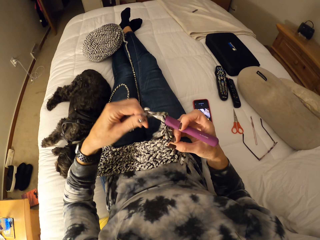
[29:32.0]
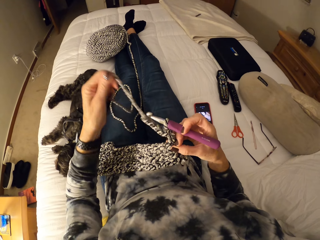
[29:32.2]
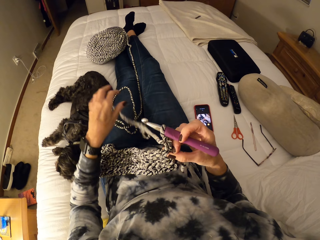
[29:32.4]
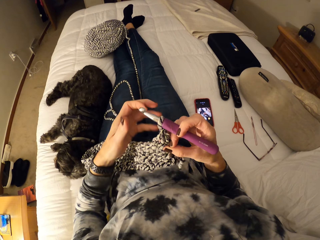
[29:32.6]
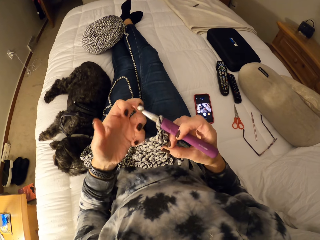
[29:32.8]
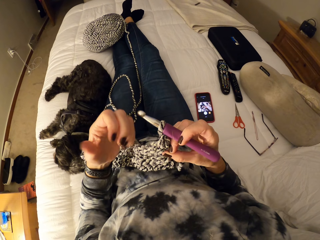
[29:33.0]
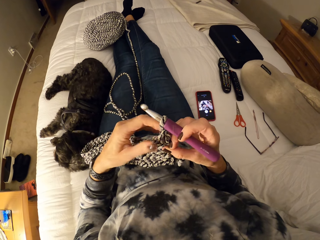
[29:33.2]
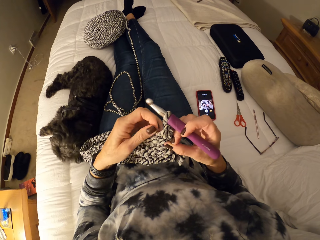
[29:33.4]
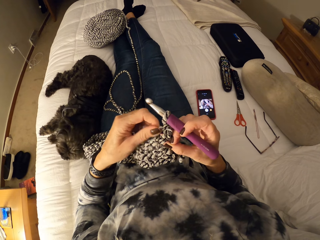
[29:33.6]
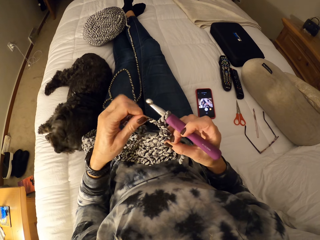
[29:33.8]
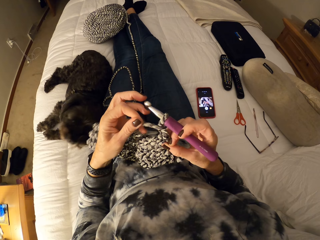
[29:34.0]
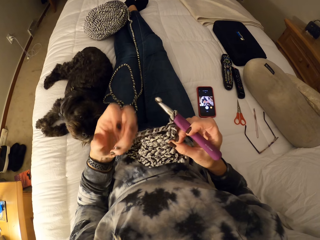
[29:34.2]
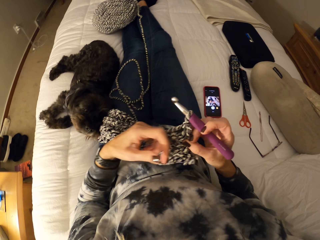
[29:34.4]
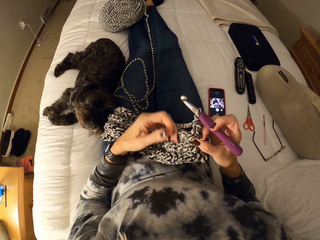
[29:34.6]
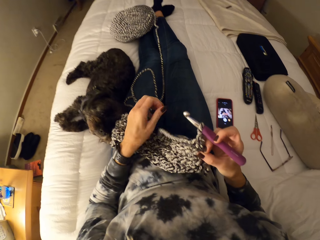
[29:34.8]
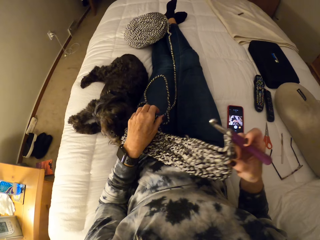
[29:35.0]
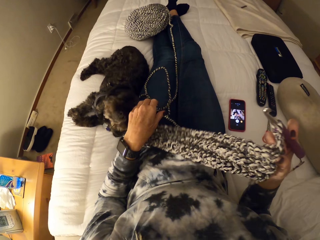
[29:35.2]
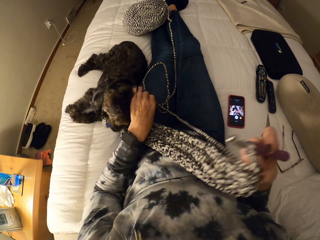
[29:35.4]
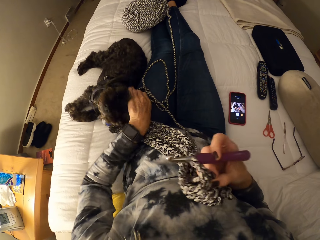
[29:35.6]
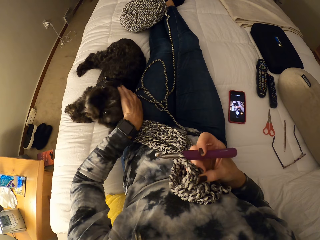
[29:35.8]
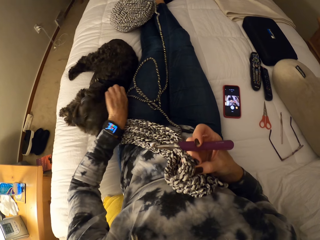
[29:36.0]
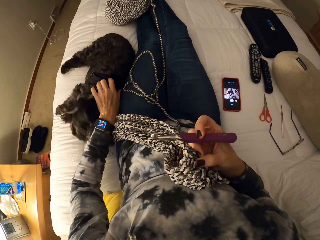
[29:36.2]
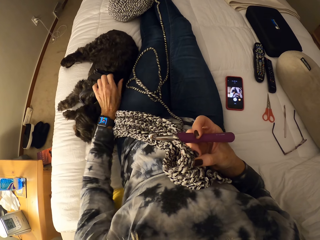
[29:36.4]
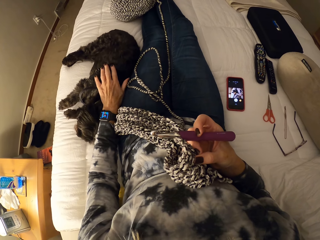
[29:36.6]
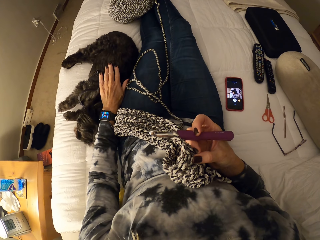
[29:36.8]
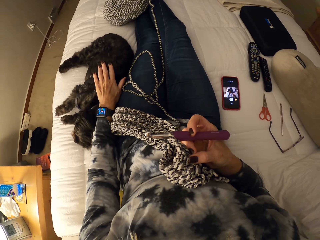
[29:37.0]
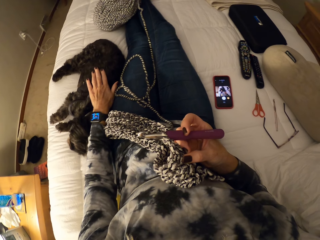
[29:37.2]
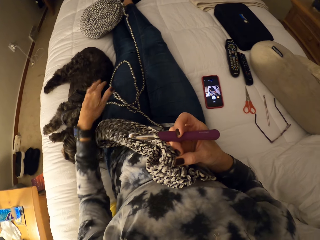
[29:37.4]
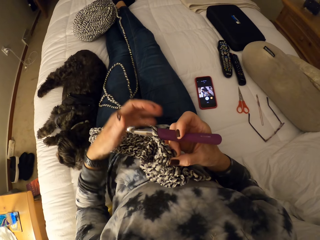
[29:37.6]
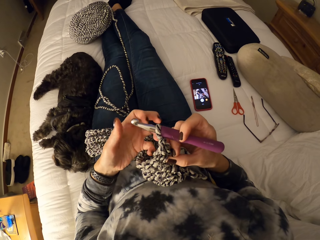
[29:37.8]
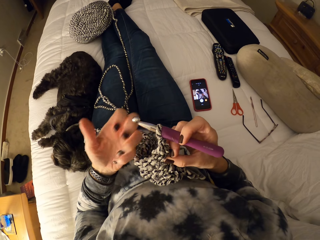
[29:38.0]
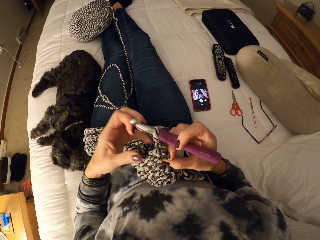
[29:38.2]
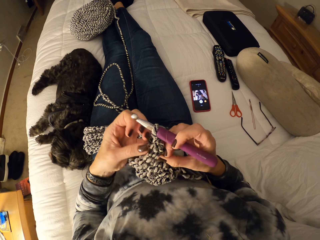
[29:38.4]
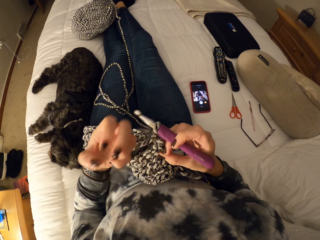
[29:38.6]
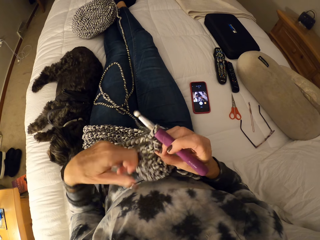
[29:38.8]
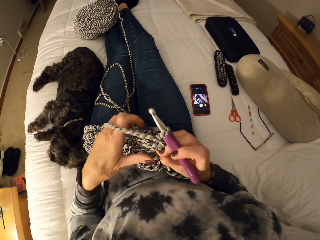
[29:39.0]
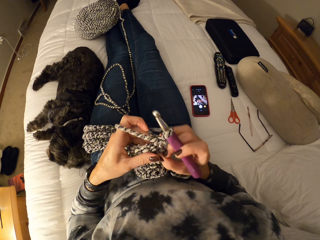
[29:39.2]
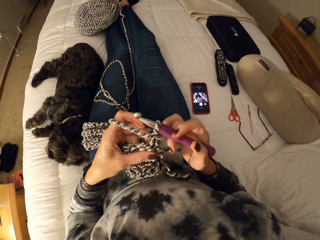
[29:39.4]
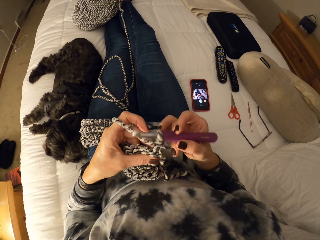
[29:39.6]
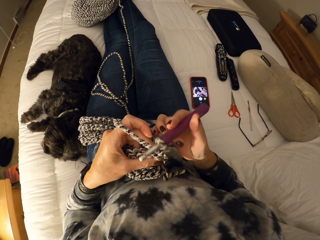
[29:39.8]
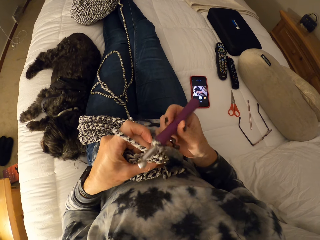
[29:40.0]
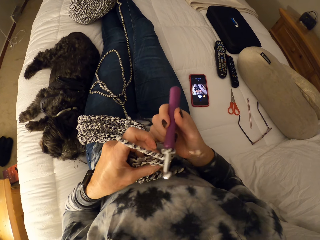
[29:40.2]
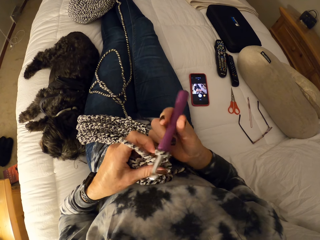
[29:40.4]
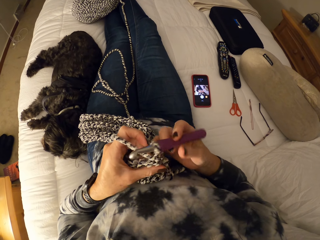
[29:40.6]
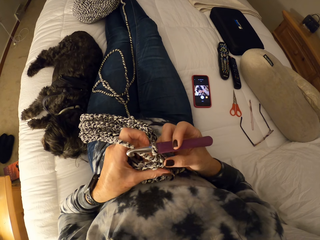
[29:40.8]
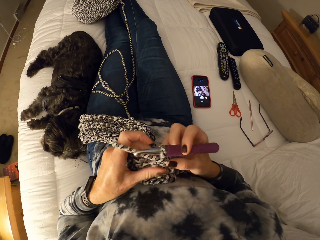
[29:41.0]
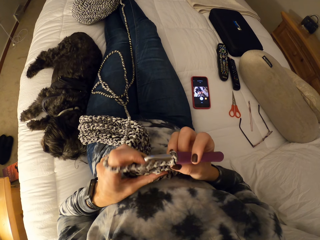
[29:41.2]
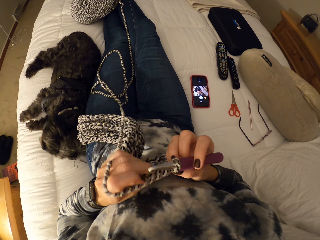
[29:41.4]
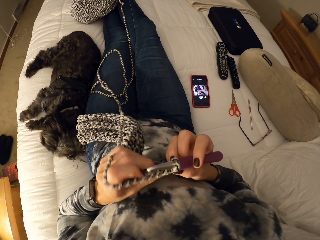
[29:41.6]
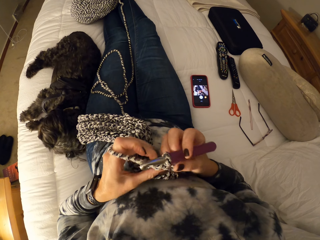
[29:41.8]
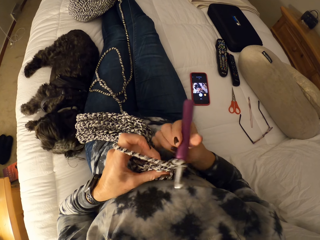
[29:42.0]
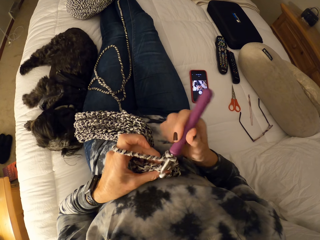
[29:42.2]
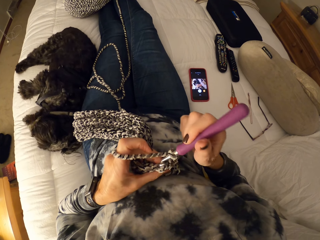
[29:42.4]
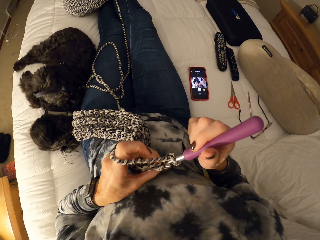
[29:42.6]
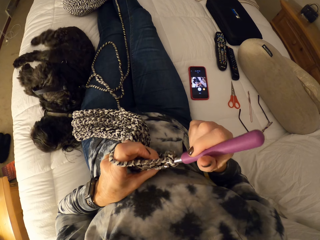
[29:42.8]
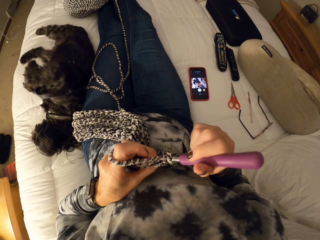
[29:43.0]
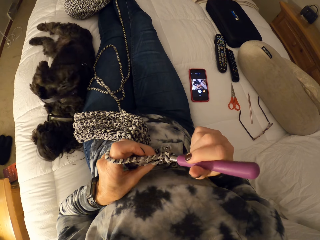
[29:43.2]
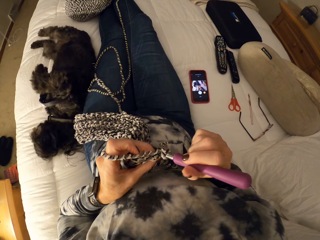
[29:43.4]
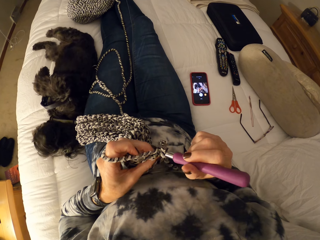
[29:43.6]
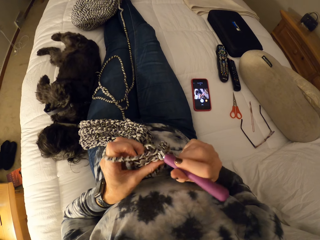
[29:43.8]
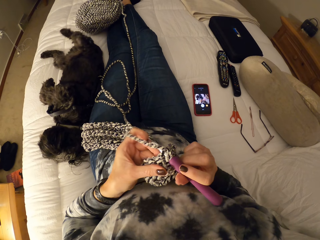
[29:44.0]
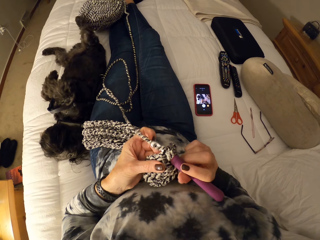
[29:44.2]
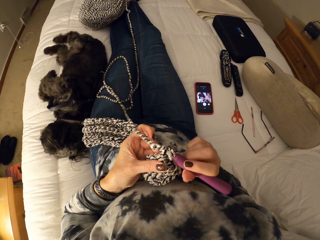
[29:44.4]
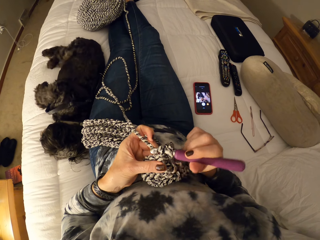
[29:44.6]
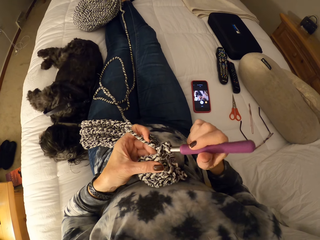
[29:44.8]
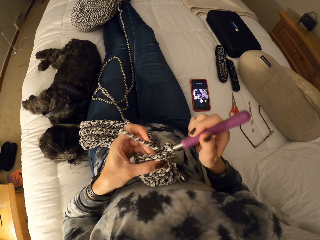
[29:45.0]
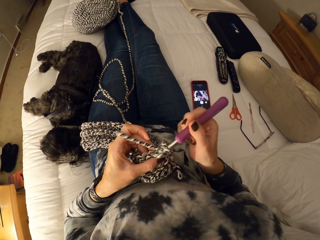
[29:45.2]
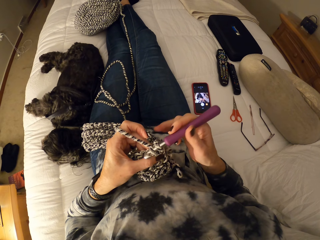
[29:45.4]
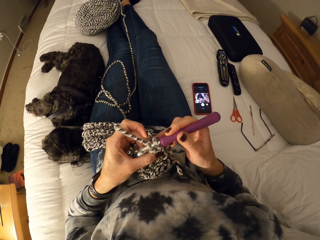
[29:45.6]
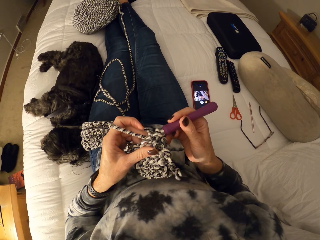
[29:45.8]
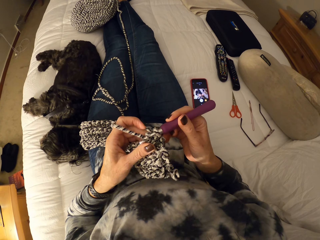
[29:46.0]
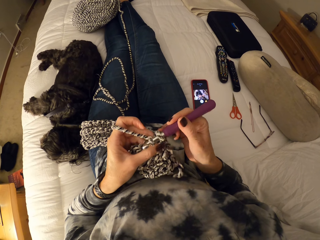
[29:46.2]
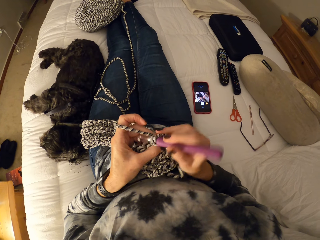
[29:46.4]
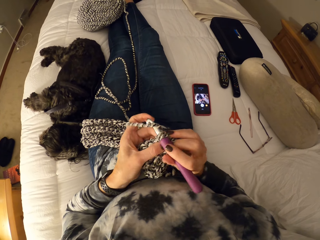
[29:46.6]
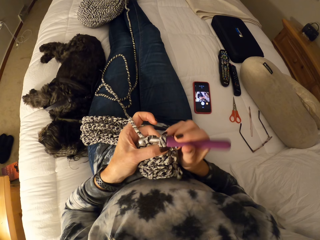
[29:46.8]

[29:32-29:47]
The camera wearer removes a part of the yarn or crochet thread from the crochet hook. She tries winding the yarn on her left fingers. She holds the crochet thread. She lifts the scarf upwards. She pats the back of the puppy beside her. She winds the yarn on her left fingers. She crochets a piece of scarf. She adjusts the crochet. She continues crocheting the yarn.

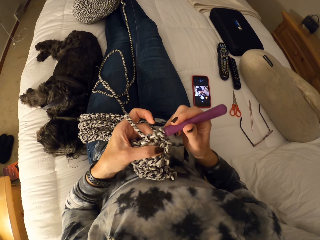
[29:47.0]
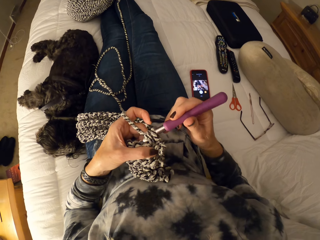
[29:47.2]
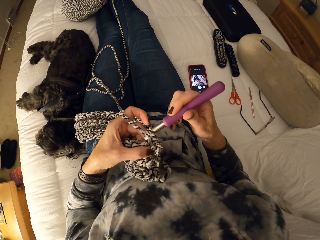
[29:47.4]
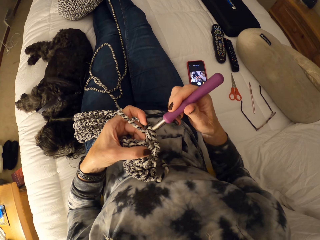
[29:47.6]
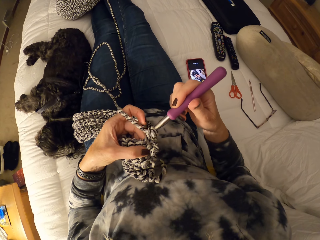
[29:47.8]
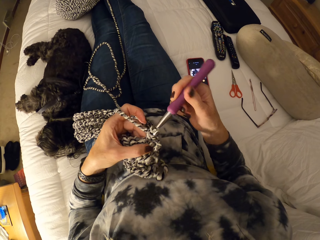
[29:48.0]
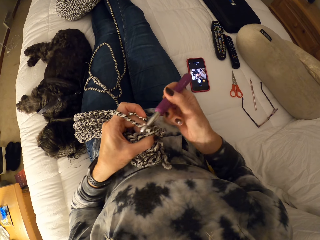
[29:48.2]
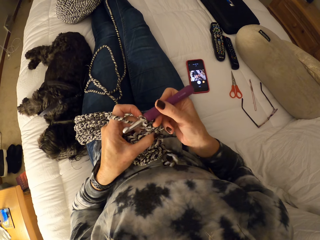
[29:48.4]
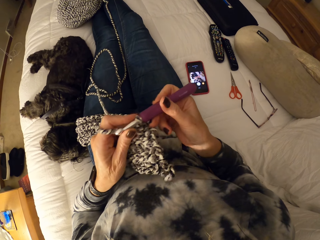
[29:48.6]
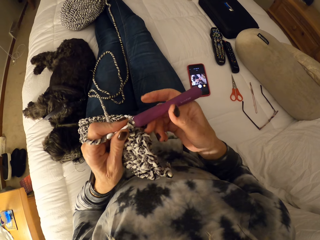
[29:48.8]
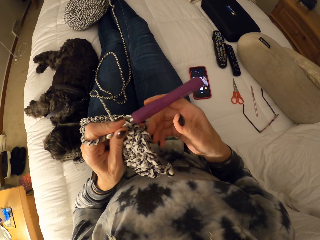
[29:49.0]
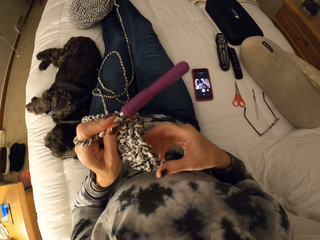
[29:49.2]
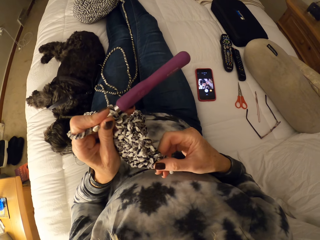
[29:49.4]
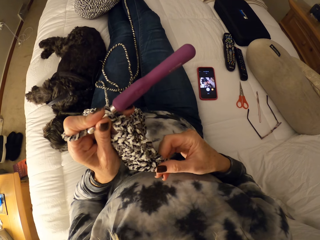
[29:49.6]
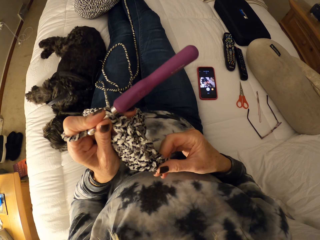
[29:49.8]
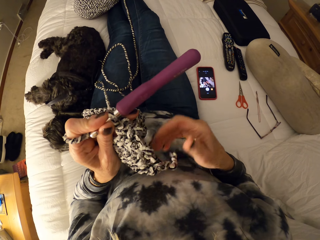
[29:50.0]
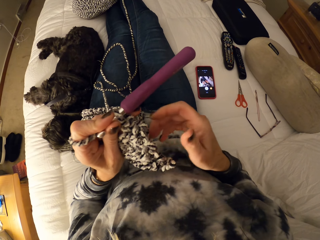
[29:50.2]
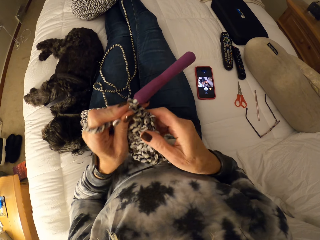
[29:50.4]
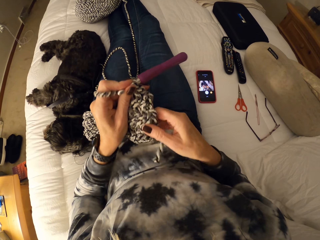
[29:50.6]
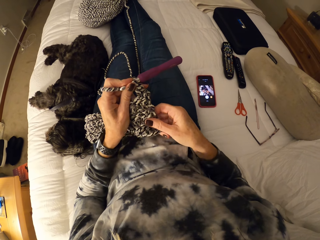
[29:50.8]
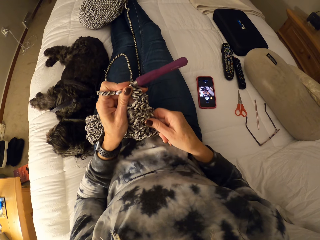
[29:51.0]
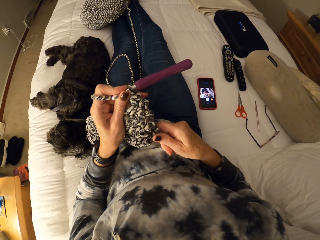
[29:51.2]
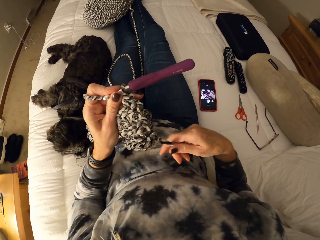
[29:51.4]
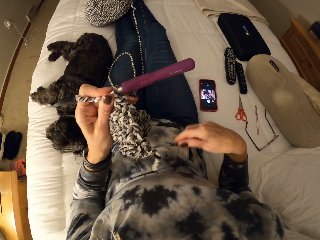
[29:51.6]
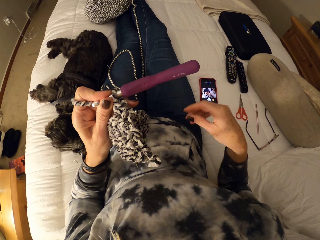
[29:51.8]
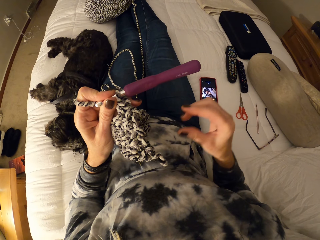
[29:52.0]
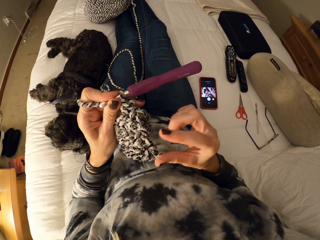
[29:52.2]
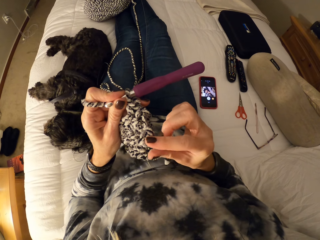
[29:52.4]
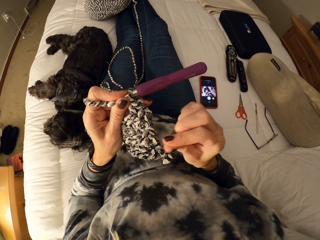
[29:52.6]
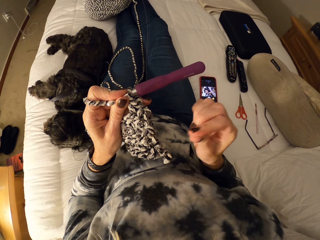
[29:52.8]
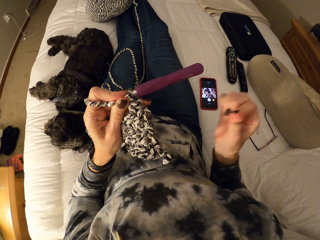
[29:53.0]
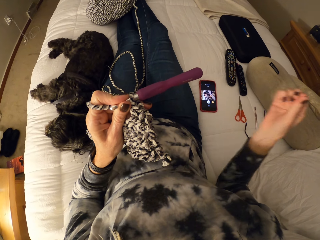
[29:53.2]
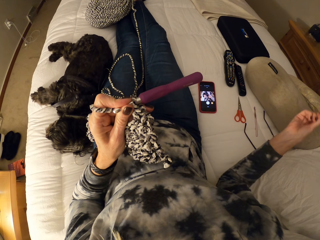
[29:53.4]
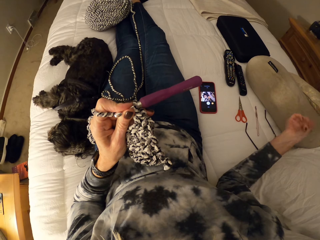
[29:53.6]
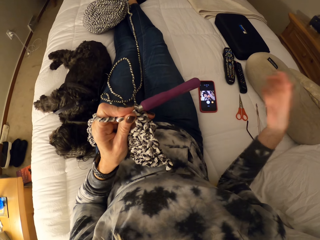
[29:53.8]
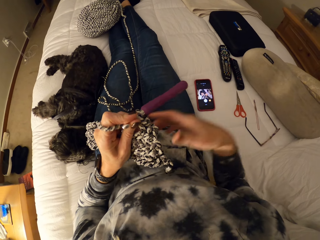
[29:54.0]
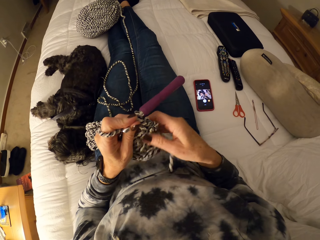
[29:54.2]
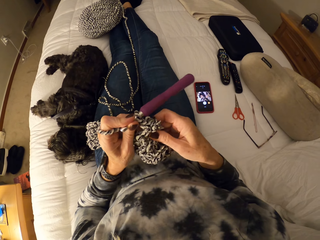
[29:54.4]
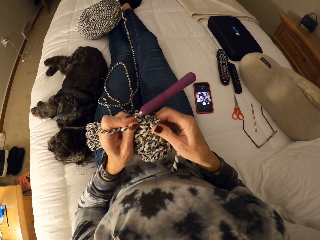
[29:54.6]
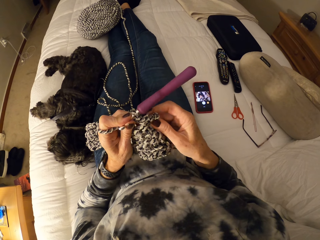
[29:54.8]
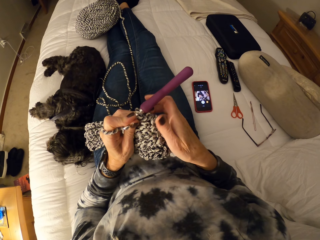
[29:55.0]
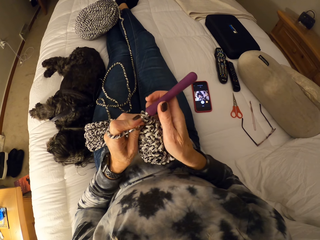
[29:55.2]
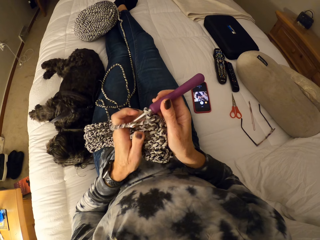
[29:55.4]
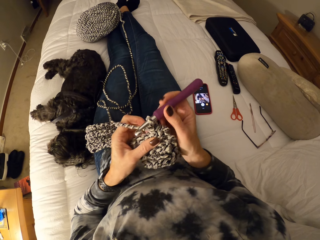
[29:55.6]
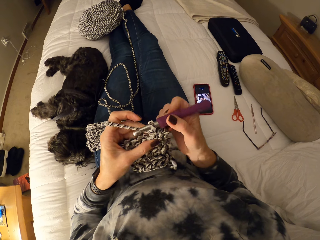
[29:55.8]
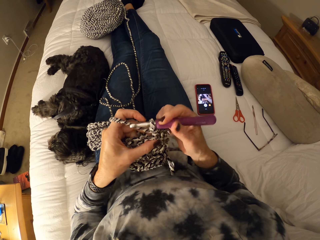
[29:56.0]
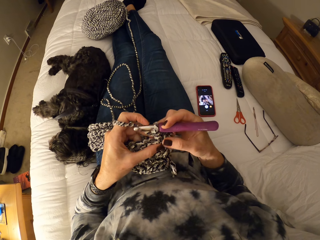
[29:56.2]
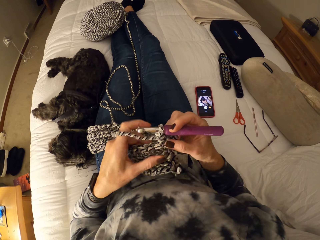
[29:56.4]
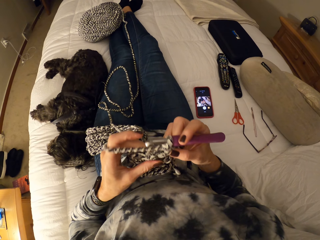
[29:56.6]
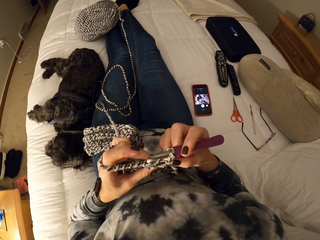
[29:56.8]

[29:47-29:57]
The camera wearer holds the crochet hook with her left hand. She touches the edge of the crochet. She stretches the scarf. She picks up a tiny yarn or thread fur from the crochet with her right hand. She throws the thread fur on the bed. She touches the crochet with her right hand. She checks the scarf. She adjusts the crochet with both hands. She crochets a piece of scarf.
